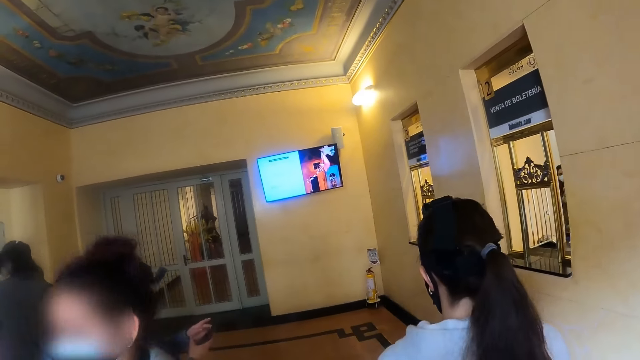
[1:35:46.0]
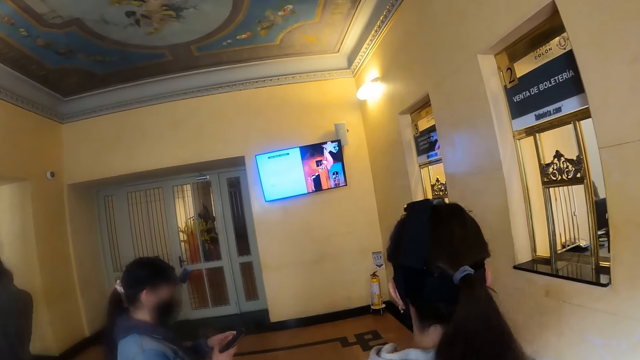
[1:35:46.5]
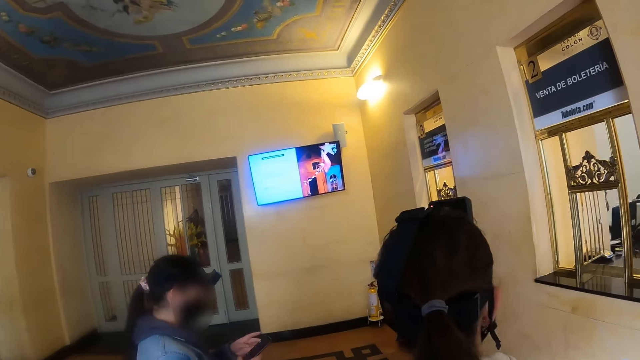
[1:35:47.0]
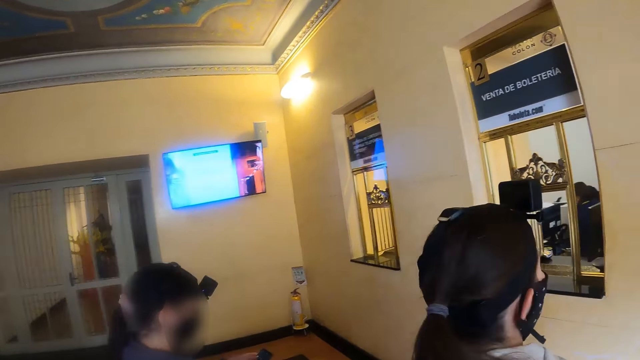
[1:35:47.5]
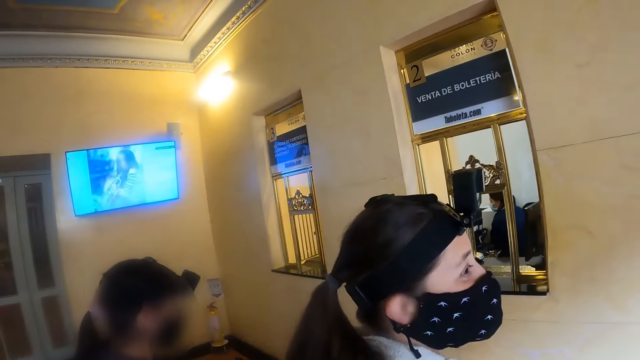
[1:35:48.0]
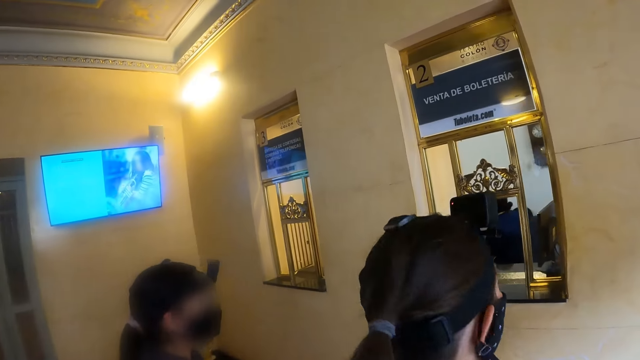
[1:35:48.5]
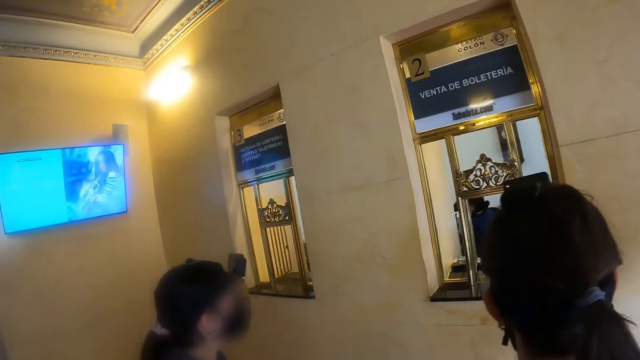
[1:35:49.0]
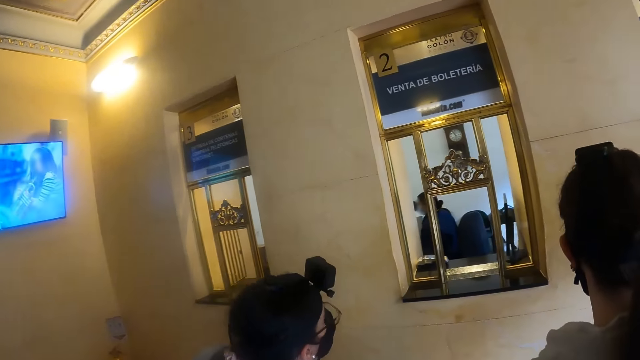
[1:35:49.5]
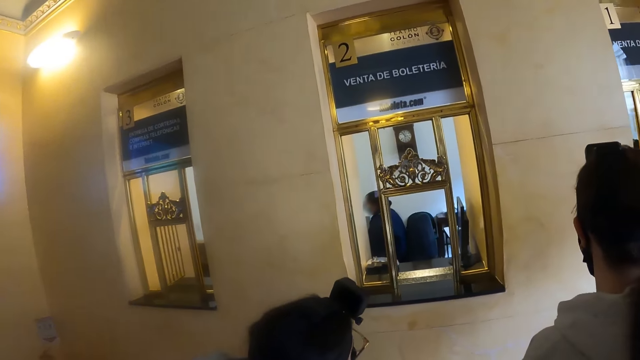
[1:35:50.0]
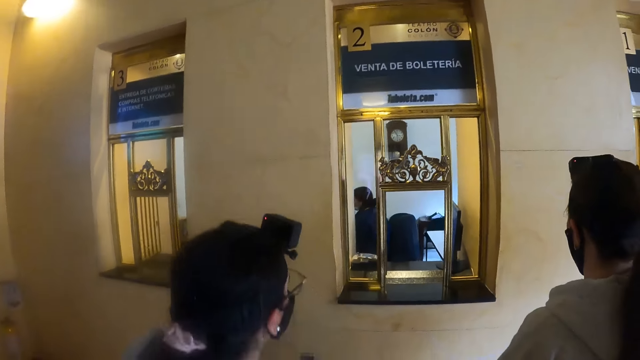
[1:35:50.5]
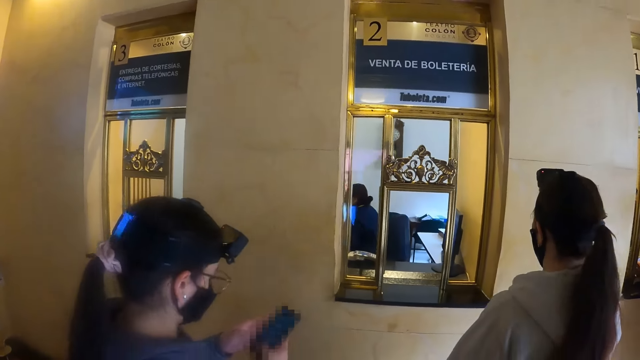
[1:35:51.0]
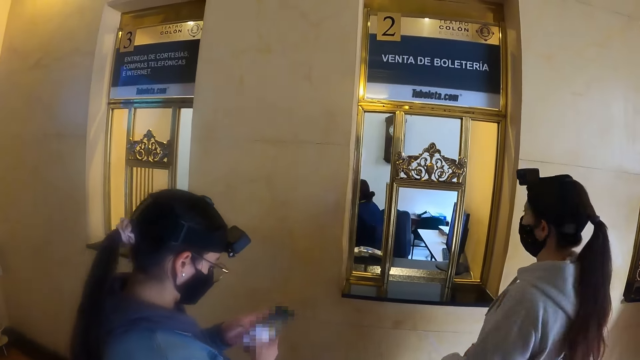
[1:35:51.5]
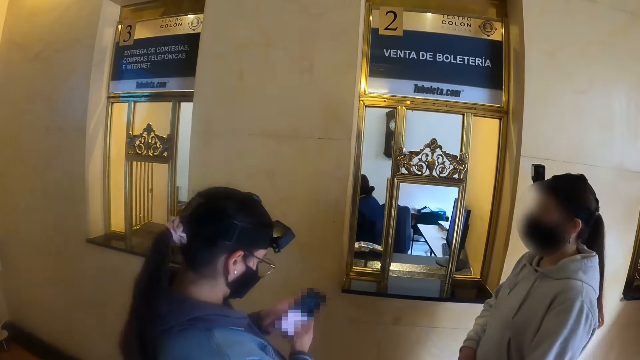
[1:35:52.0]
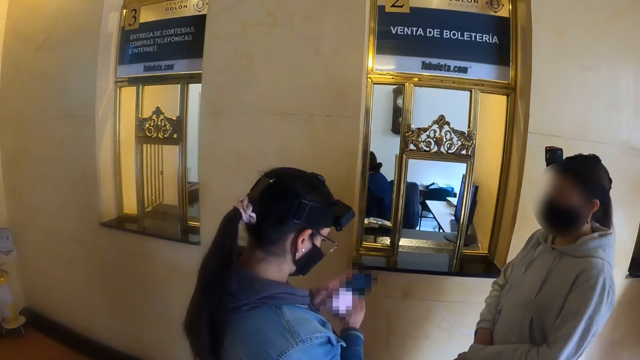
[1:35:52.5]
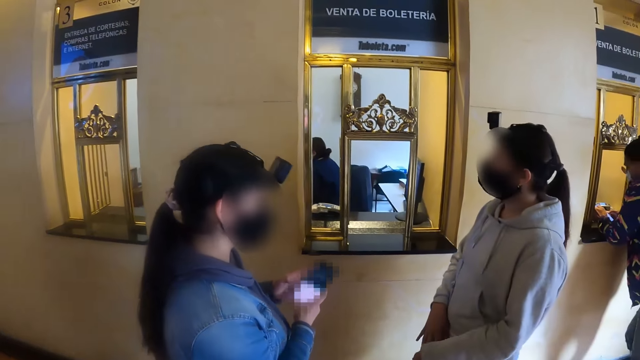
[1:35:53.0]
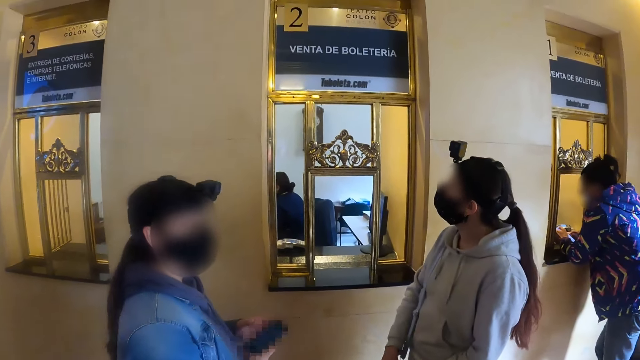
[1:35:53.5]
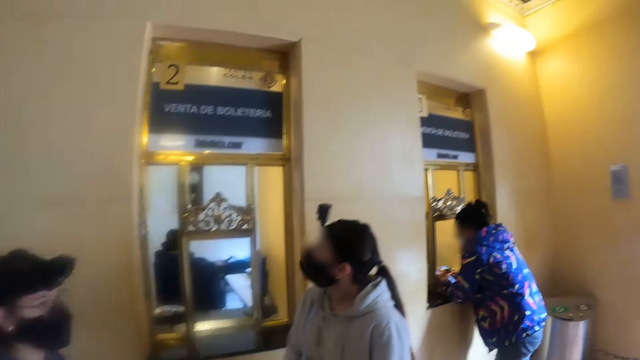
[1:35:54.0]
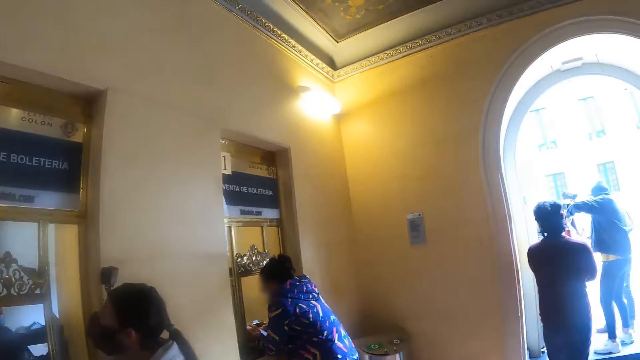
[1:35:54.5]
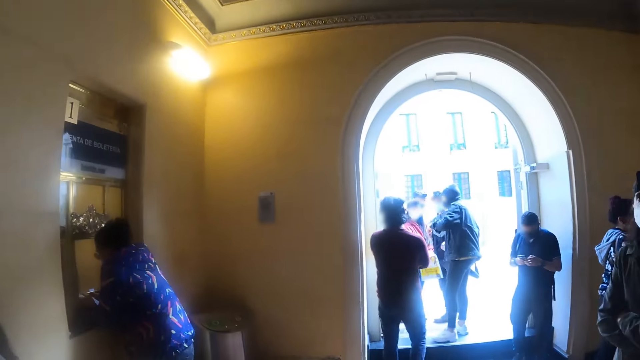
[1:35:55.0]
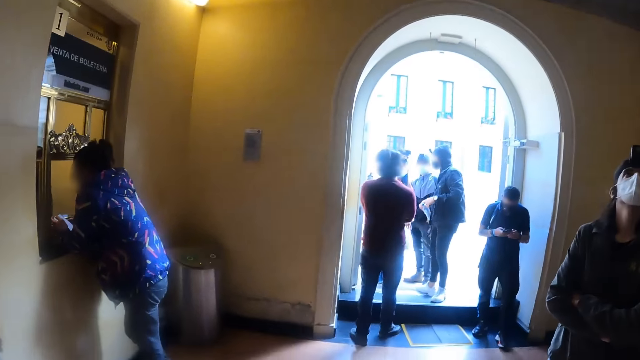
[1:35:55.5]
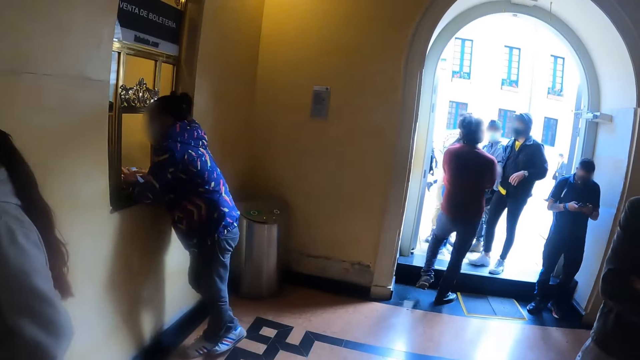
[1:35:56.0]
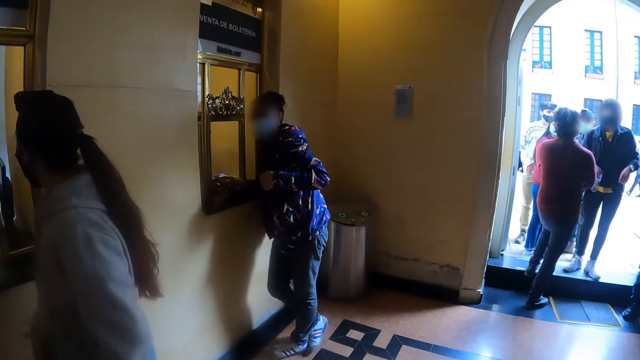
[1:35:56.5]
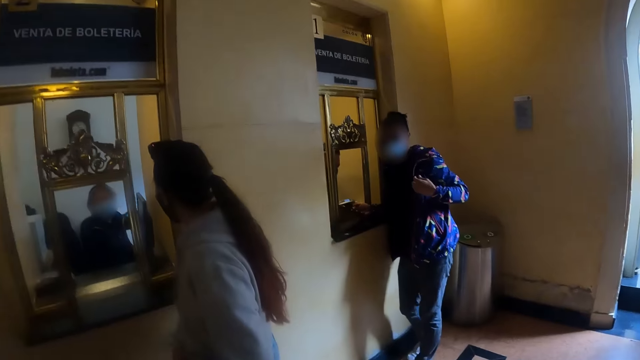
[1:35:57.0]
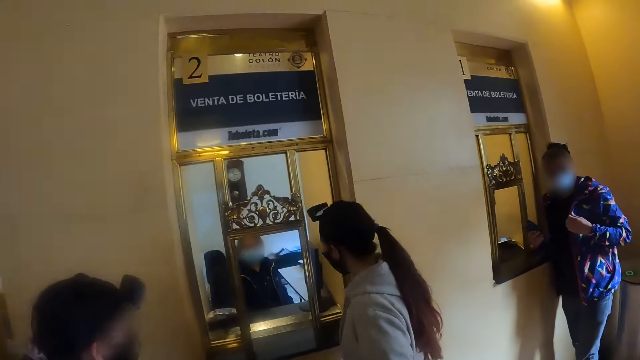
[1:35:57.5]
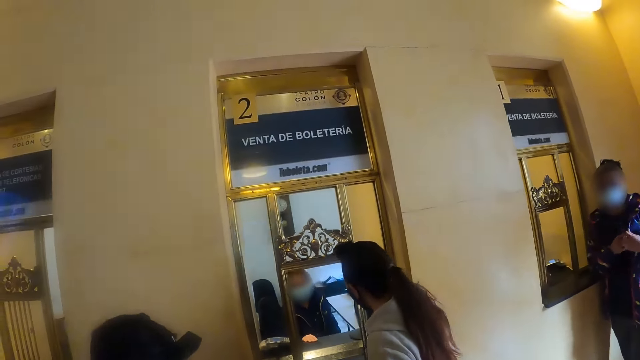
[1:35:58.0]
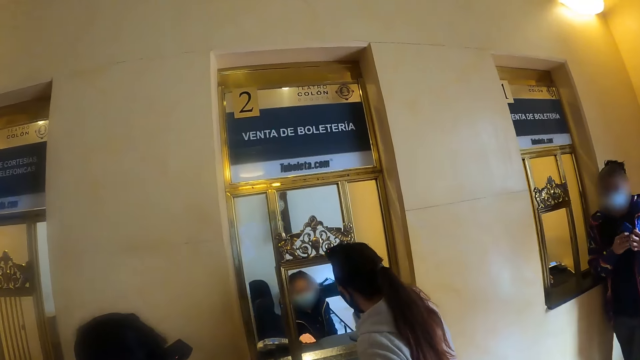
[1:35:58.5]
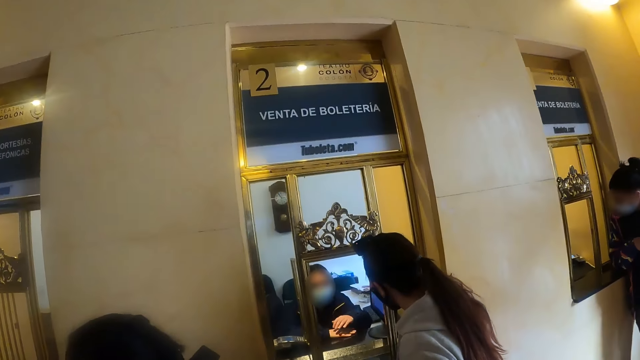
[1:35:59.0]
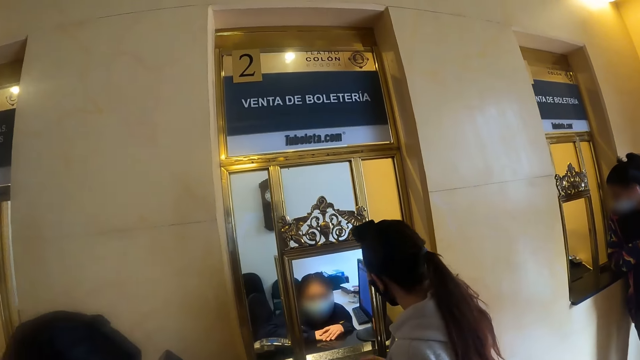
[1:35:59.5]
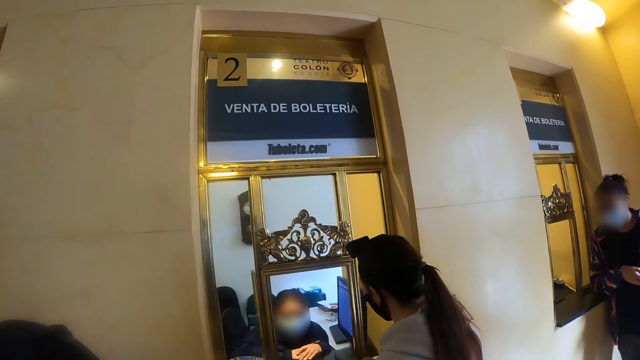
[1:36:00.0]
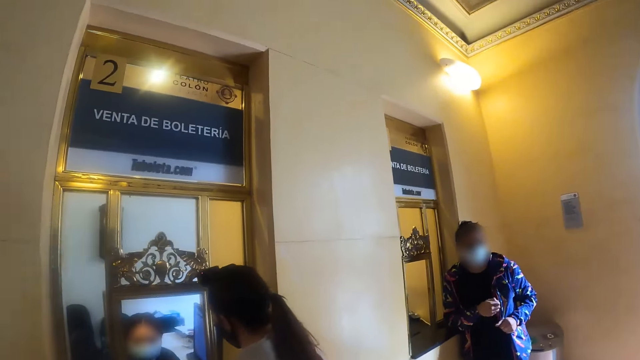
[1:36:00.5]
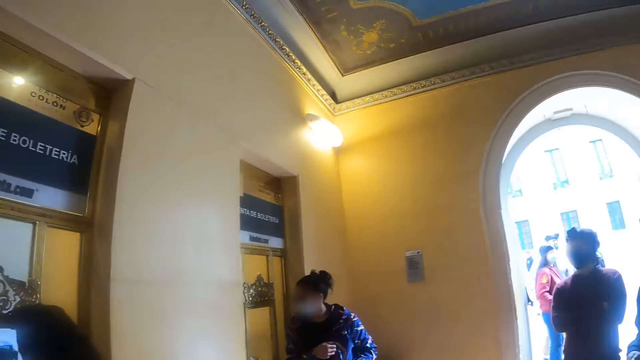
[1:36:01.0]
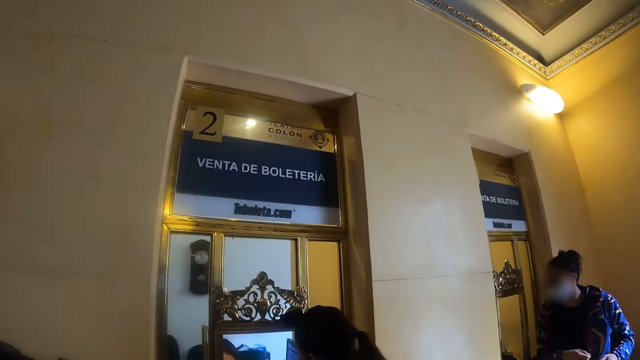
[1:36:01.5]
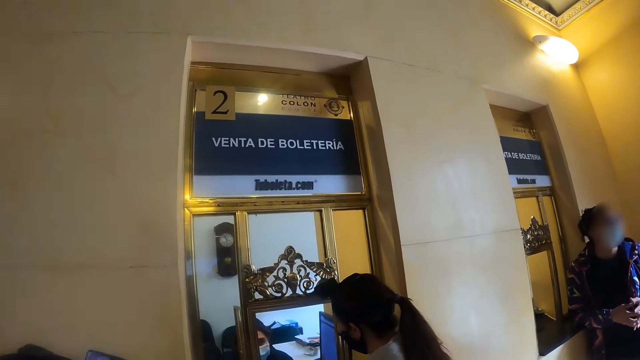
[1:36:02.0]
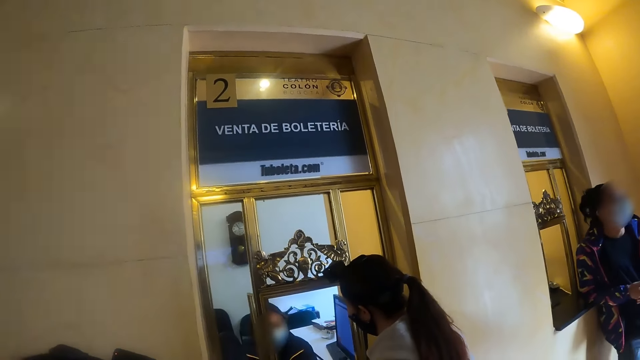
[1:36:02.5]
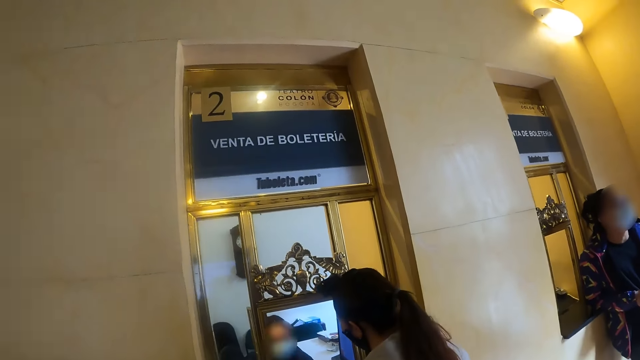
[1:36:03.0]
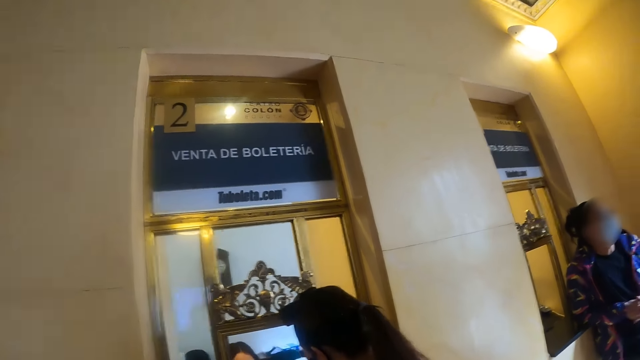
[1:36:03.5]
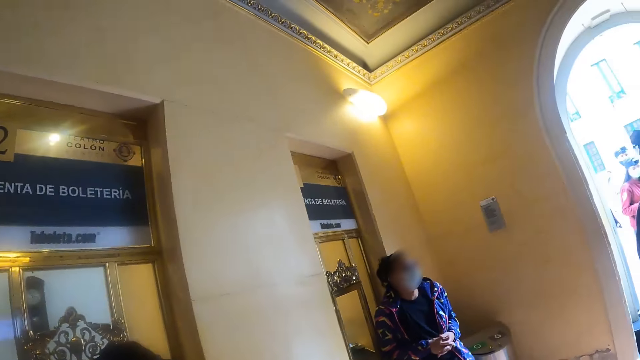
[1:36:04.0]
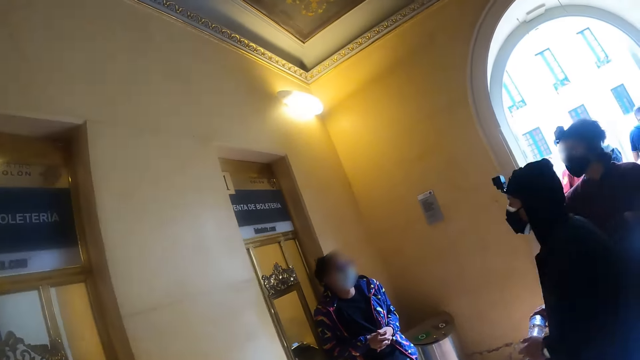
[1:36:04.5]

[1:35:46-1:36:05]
The camera wearer walks around. They look around. A woman converses with a receptionist.
